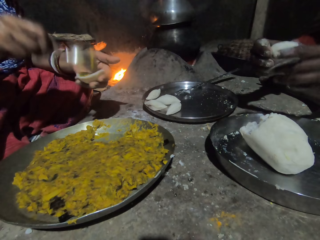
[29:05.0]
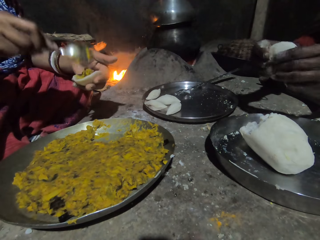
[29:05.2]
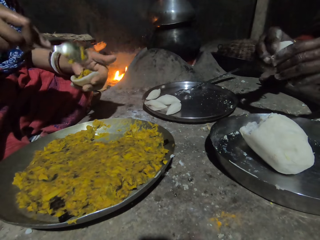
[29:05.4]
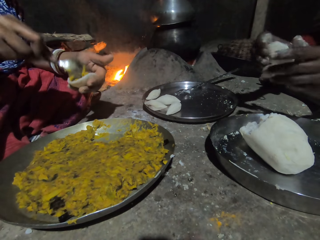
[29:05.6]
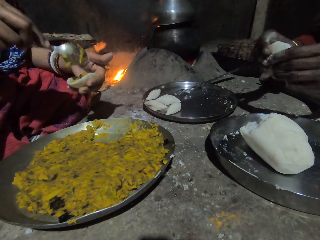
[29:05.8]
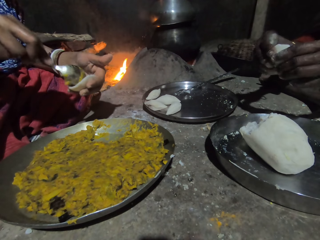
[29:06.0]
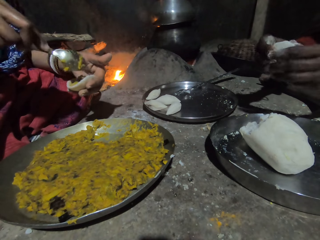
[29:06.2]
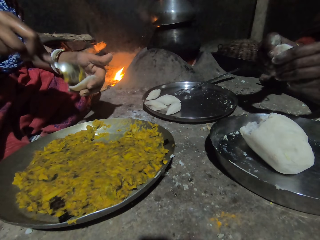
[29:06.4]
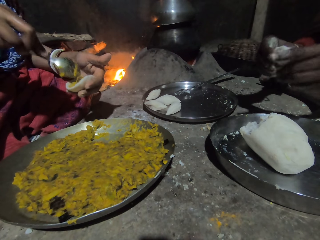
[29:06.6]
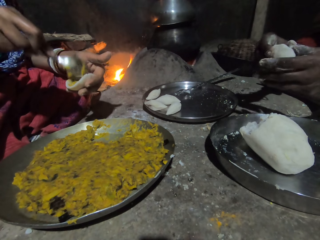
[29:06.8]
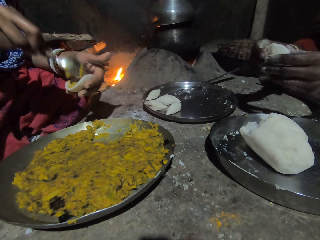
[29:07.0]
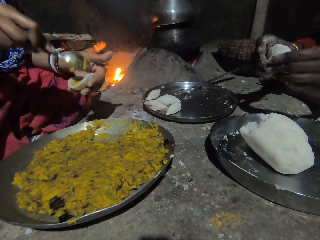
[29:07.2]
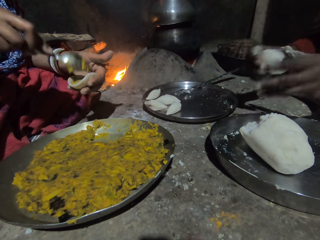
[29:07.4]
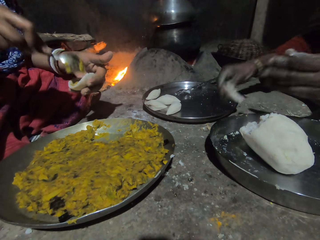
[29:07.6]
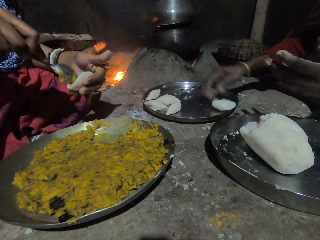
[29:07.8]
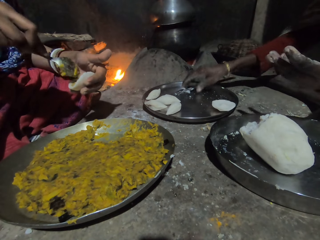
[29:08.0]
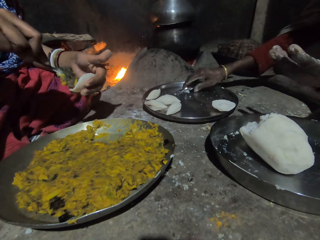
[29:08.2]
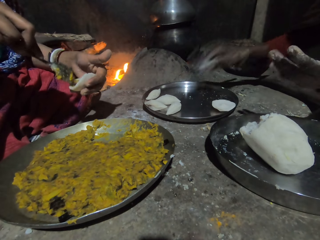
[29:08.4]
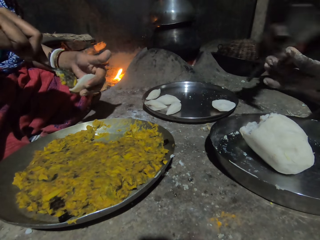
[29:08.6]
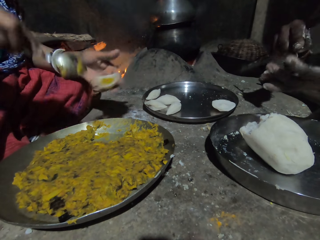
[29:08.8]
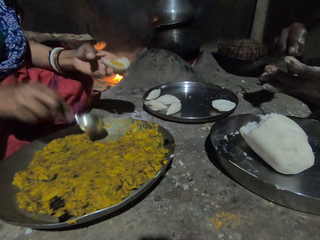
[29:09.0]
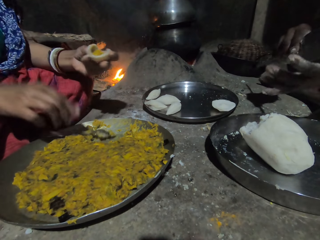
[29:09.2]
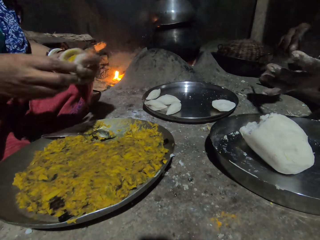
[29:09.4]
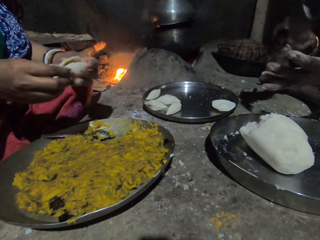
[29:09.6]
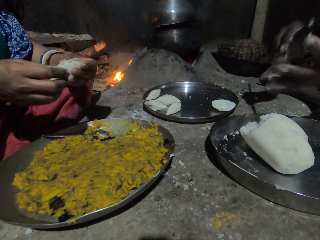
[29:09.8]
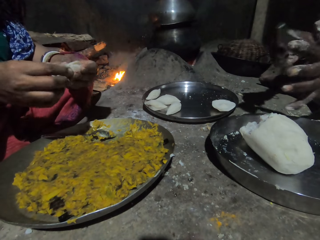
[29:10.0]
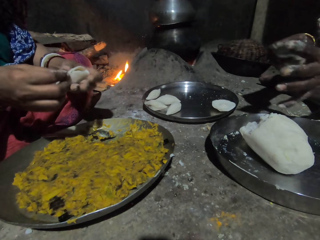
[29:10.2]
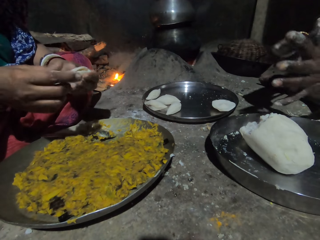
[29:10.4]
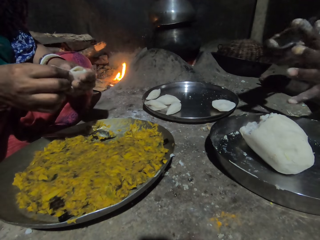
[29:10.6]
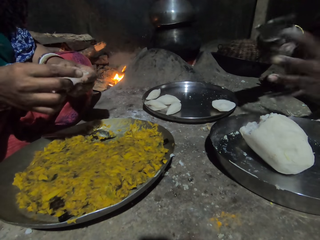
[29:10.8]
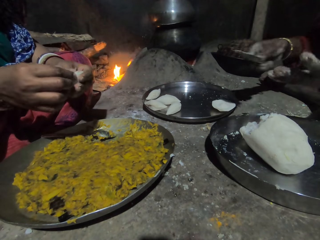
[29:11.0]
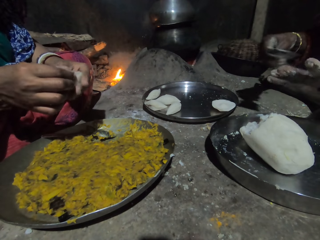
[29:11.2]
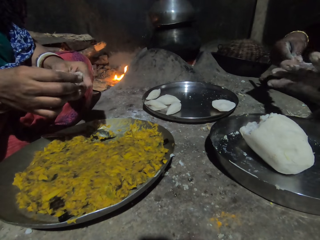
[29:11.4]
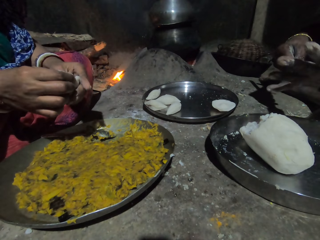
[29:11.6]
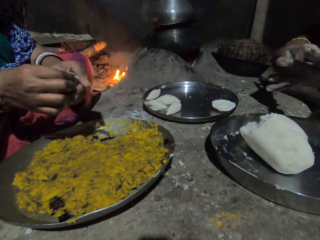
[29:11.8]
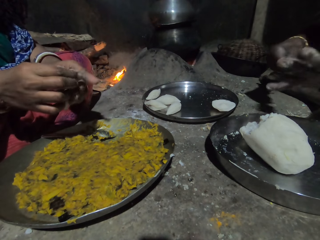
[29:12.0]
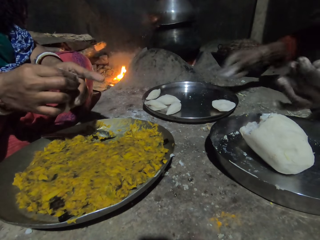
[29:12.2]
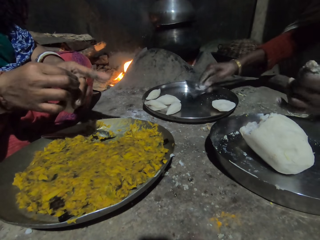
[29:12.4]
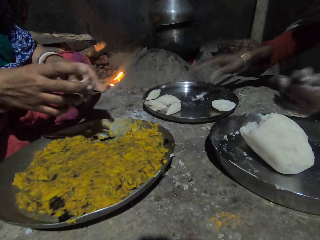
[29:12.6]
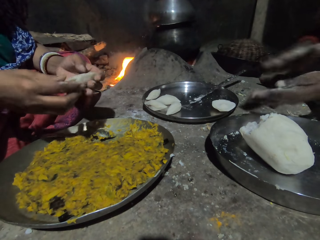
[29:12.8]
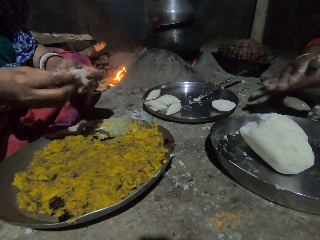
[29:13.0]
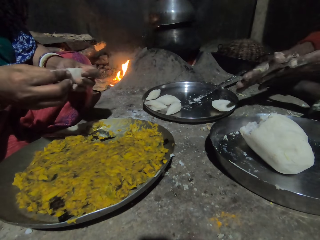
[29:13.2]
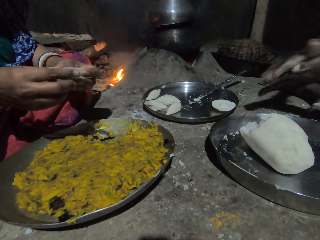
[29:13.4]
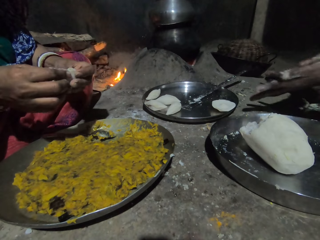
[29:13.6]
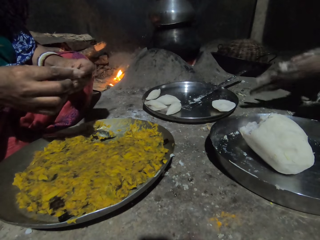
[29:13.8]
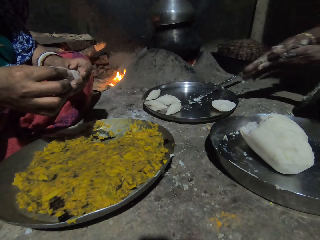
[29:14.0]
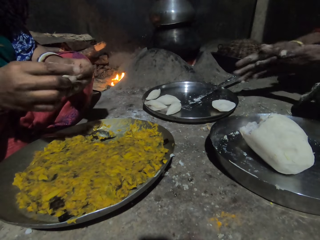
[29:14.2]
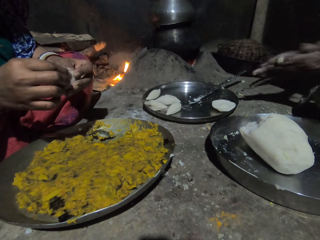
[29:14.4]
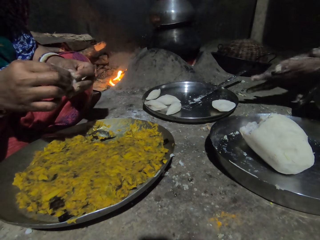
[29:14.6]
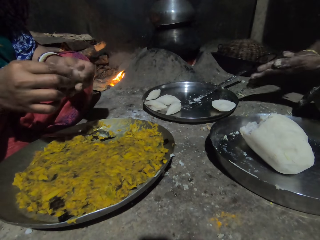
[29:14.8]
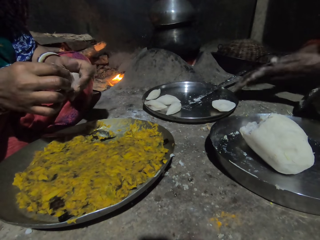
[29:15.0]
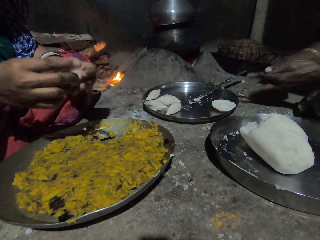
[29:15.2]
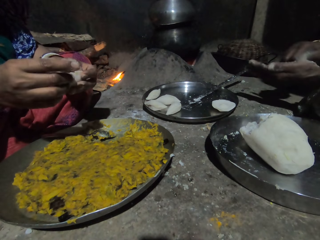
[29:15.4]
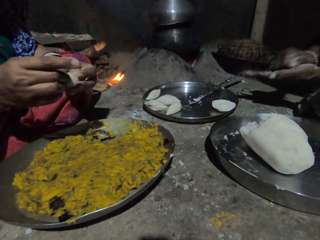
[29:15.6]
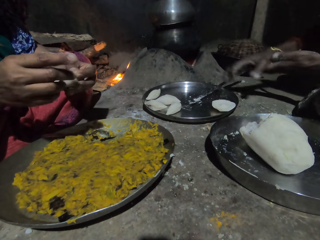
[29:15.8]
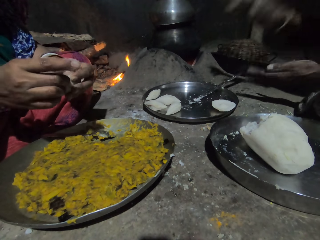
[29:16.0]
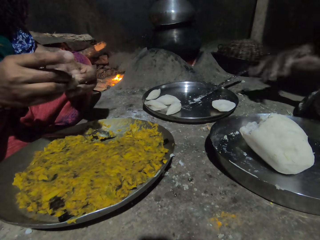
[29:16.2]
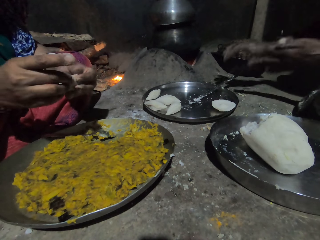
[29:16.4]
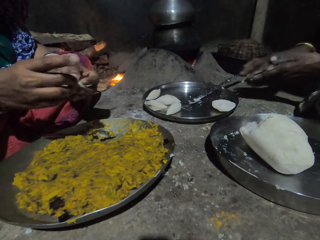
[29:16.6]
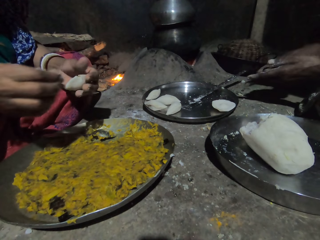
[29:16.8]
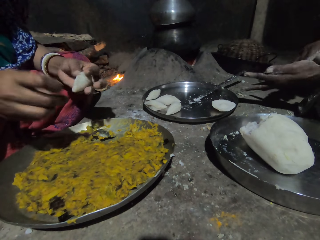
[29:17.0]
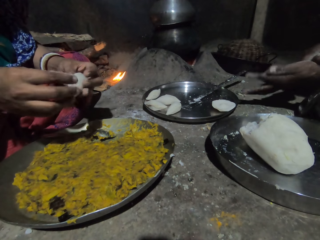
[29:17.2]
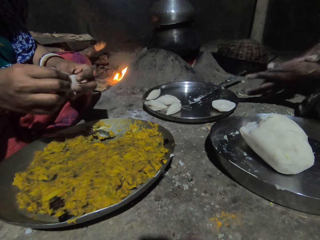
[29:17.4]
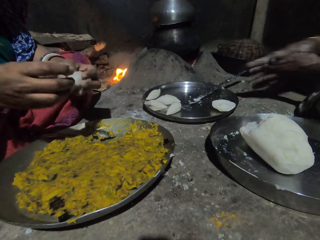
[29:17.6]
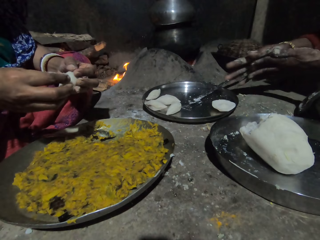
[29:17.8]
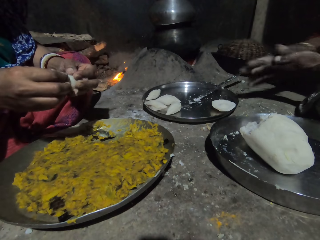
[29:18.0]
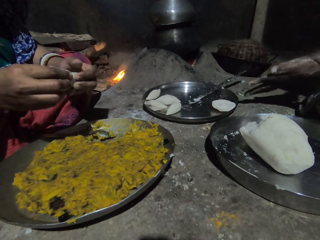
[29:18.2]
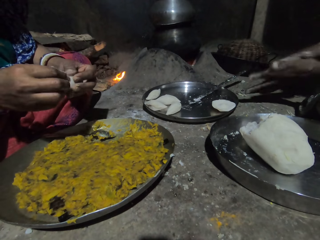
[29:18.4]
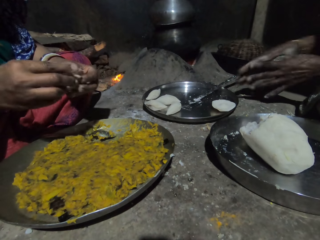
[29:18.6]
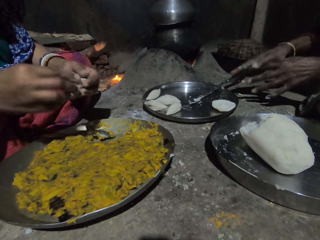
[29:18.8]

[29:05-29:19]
A person moulds the dough and puts the moulded dough on the tray. Another person puts the spoon on the tray and folds the dough. The first person rubs his hand with a knife and rubs his hands together.

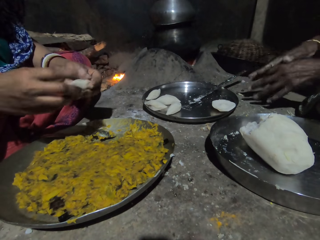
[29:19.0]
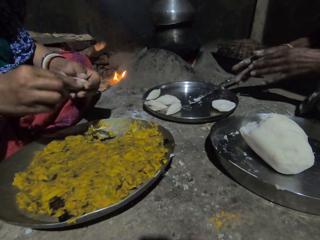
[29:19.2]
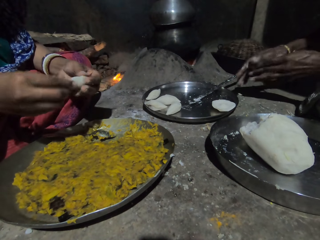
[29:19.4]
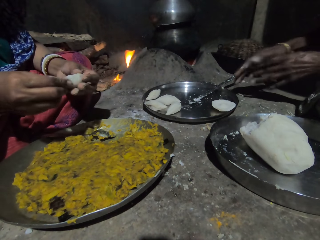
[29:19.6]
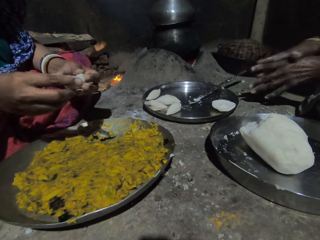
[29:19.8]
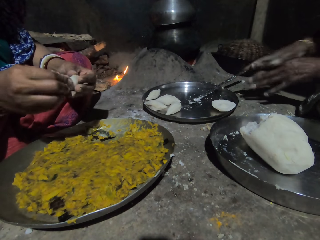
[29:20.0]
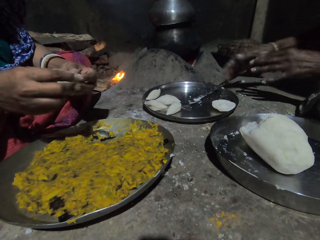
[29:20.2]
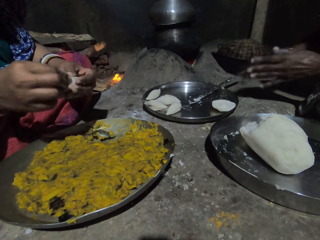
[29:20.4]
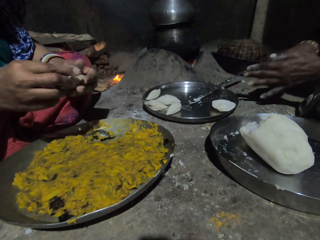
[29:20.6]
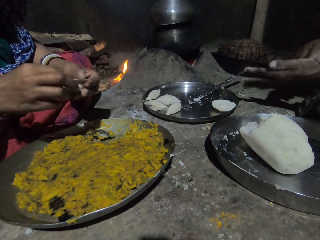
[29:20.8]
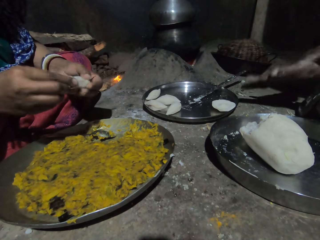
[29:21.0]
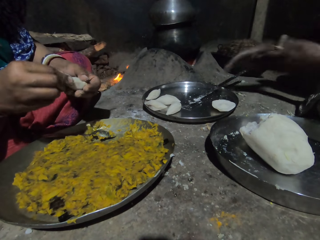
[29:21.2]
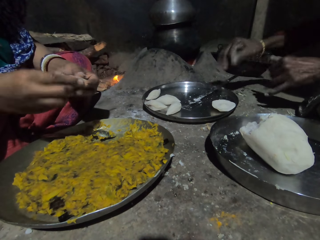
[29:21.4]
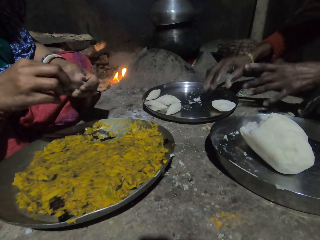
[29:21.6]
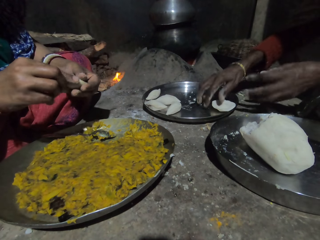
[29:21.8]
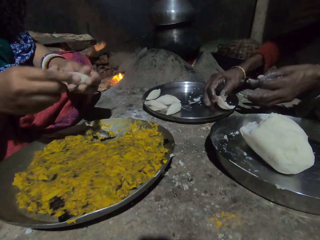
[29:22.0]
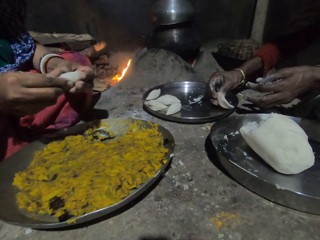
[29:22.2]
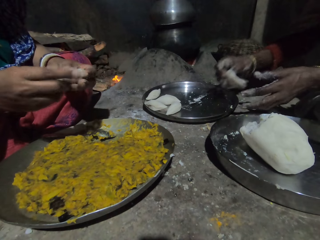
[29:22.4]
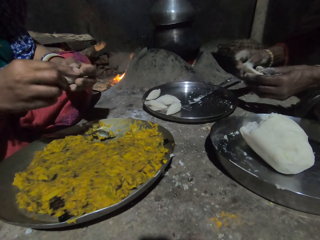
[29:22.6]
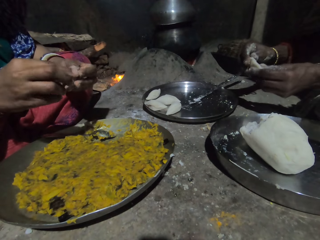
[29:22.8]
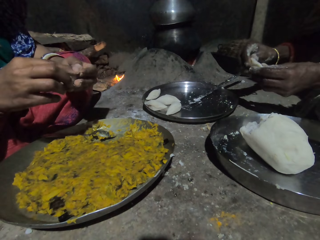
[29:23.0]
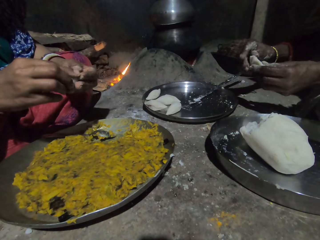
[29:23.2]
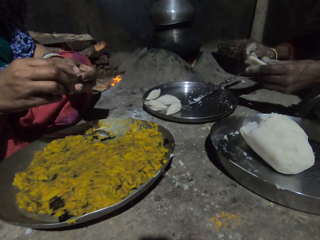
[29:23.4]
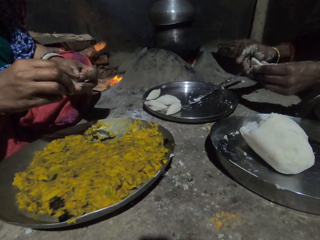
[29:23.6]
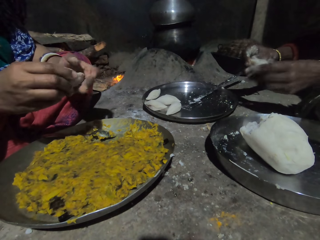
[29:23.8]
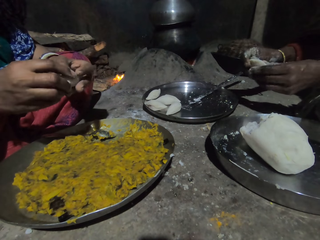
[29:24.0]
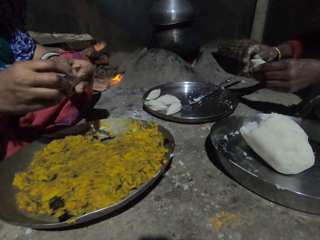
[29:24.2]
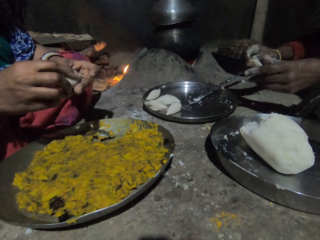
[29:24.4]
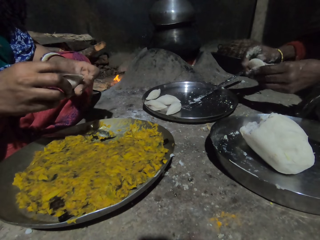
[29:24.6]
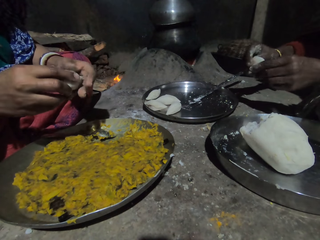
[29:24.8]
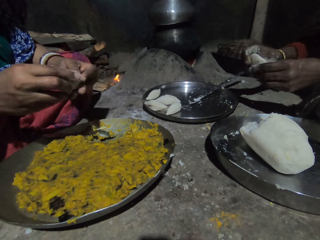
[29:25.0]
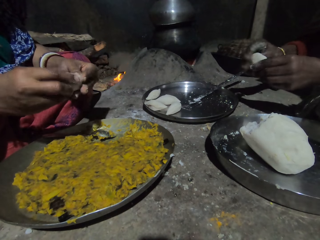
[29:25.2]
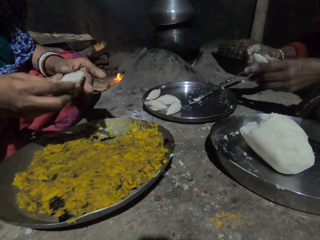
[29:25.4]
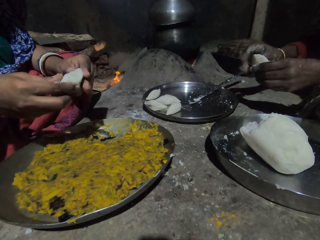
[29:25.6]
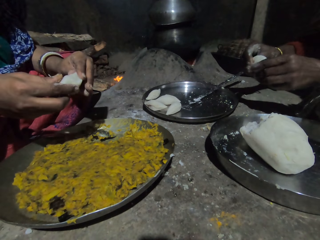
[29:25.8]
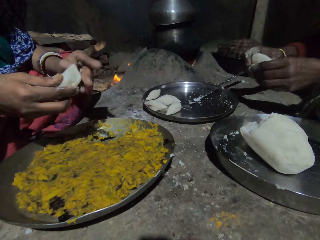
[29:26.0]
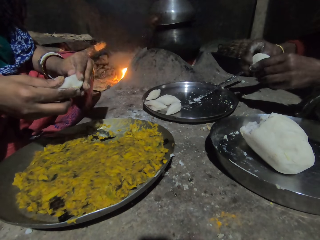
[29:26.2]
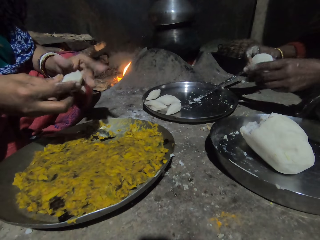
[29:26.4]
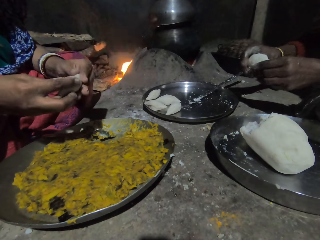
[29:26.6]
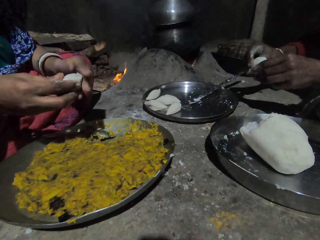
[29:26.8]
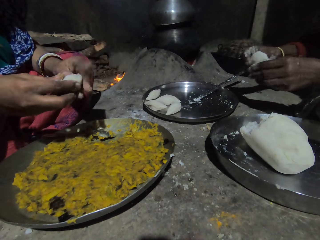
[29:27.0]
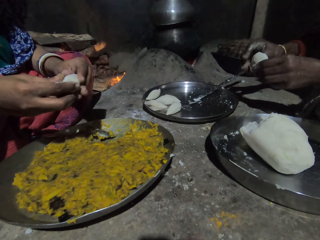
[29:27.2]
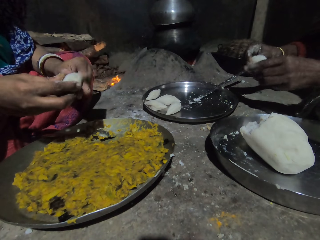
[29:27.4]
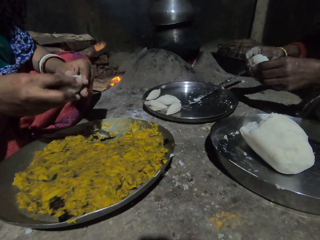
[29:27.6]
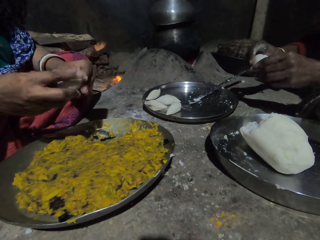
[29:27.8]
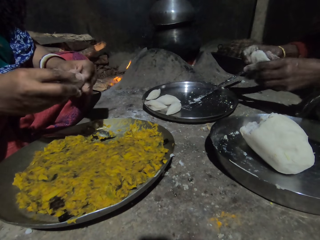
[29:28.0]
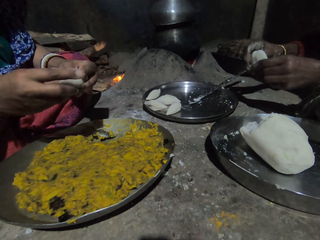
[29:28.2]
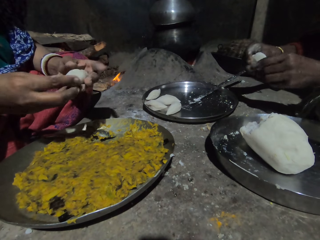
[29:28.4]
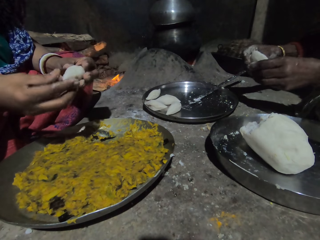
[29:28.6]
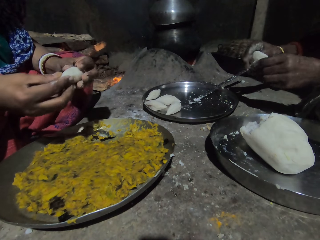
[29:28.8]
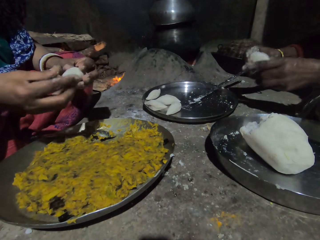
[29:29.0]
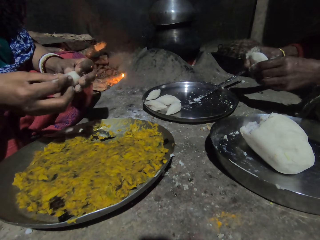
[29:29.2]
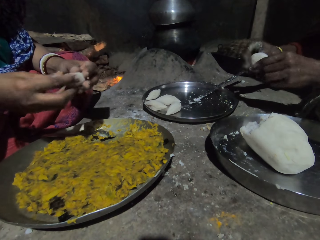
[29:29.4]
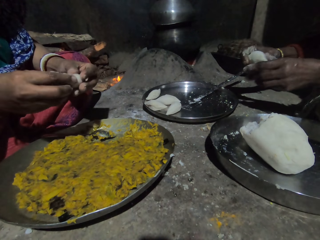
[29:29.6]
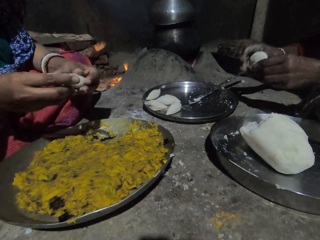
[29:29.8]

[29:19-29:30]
A person moulds the dough.
